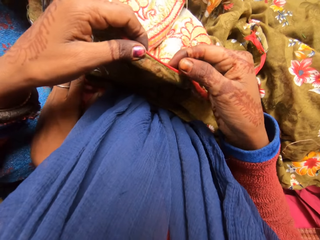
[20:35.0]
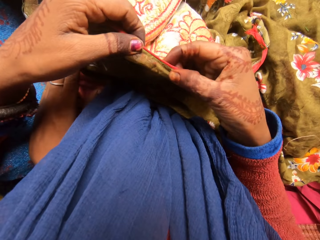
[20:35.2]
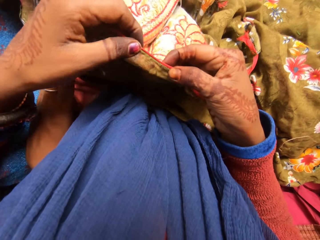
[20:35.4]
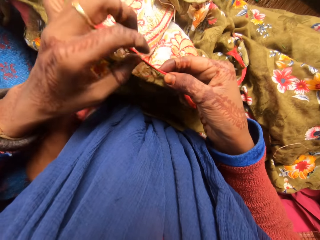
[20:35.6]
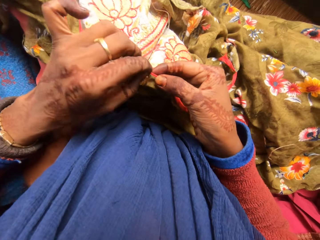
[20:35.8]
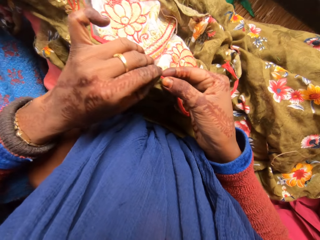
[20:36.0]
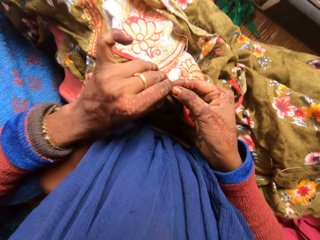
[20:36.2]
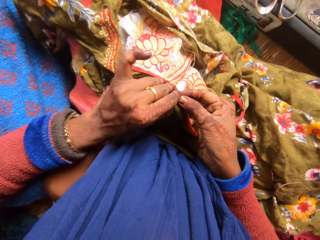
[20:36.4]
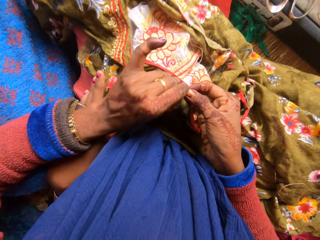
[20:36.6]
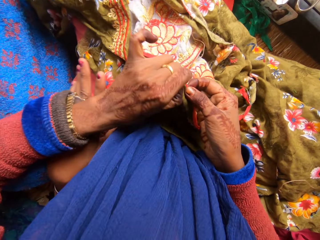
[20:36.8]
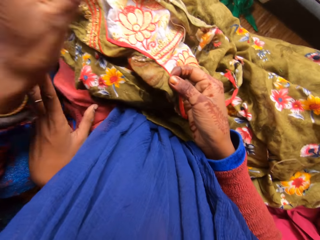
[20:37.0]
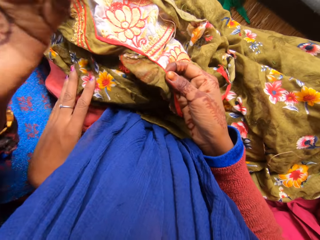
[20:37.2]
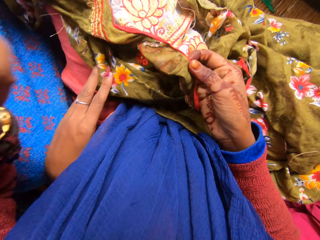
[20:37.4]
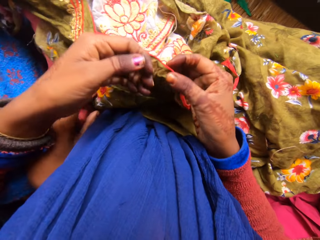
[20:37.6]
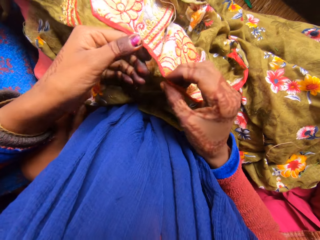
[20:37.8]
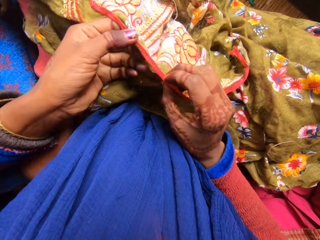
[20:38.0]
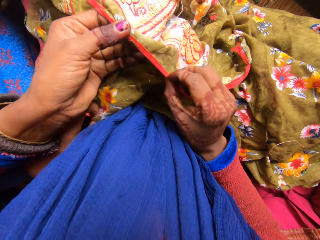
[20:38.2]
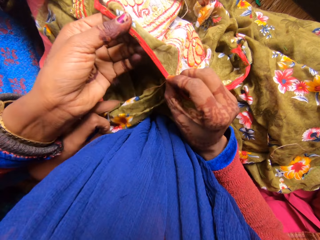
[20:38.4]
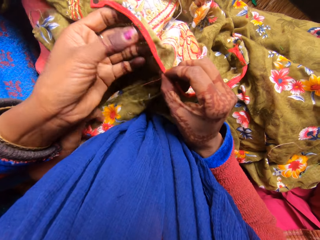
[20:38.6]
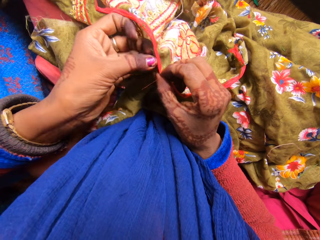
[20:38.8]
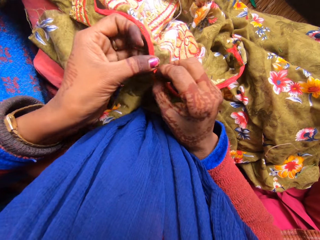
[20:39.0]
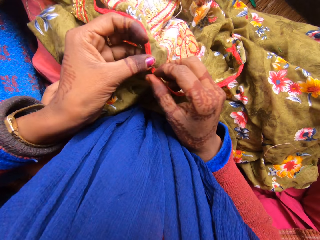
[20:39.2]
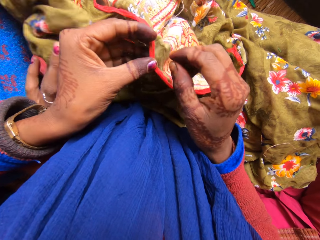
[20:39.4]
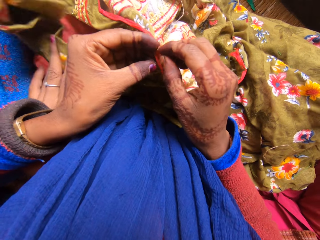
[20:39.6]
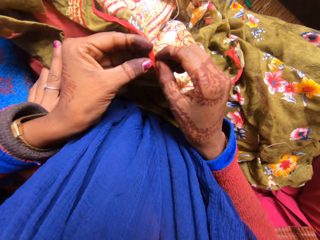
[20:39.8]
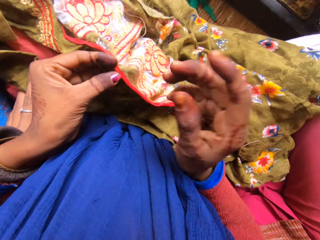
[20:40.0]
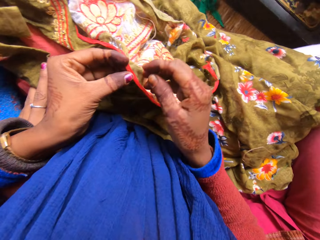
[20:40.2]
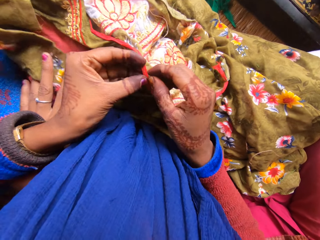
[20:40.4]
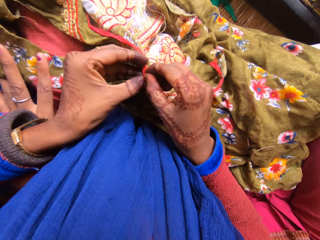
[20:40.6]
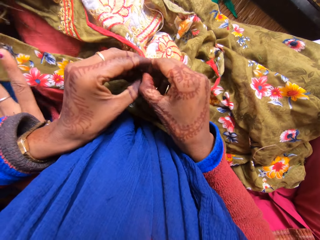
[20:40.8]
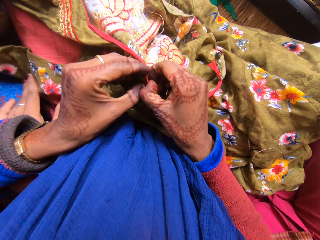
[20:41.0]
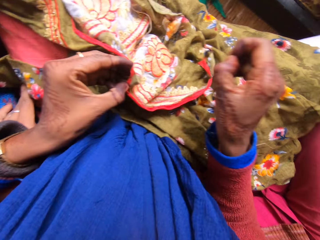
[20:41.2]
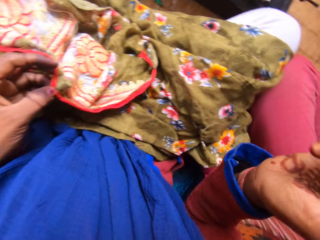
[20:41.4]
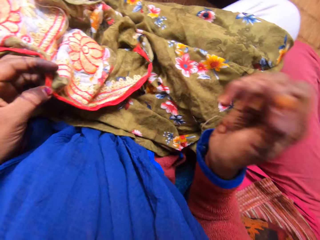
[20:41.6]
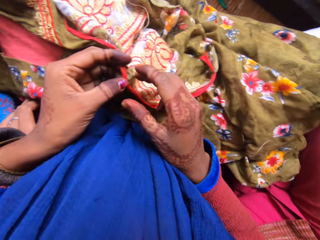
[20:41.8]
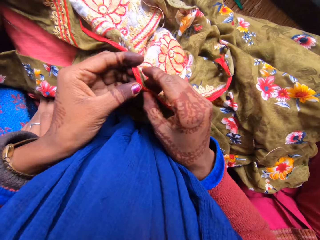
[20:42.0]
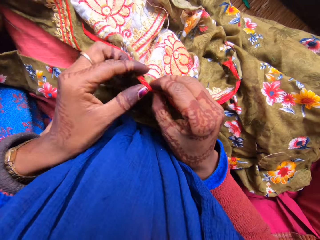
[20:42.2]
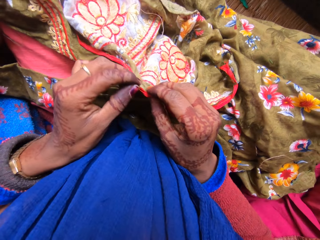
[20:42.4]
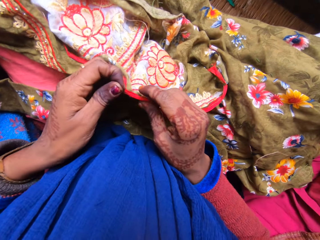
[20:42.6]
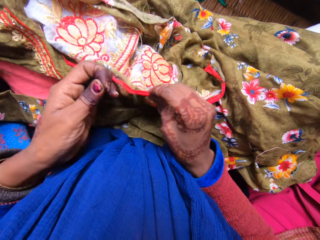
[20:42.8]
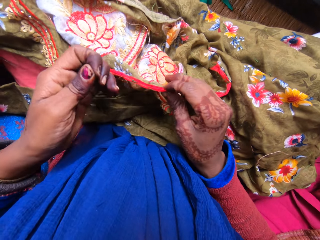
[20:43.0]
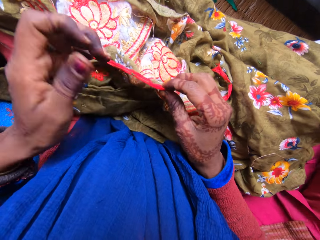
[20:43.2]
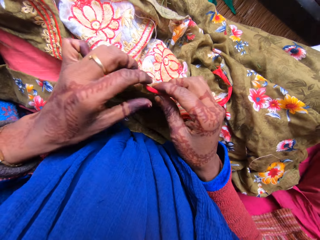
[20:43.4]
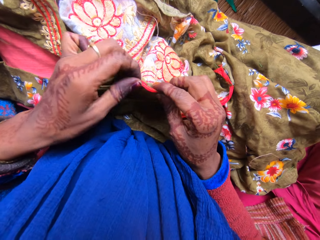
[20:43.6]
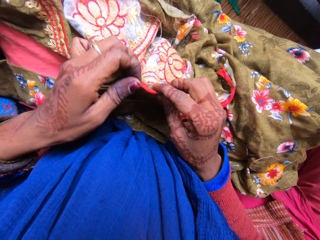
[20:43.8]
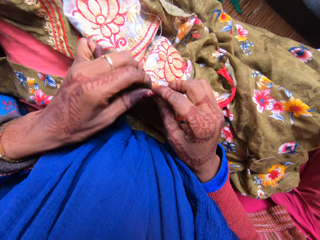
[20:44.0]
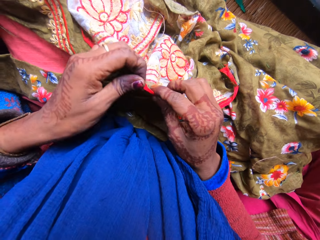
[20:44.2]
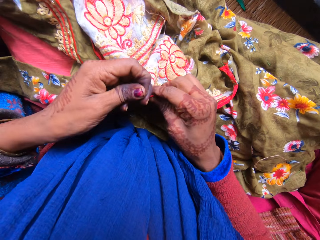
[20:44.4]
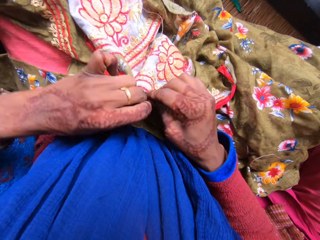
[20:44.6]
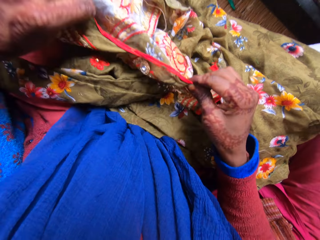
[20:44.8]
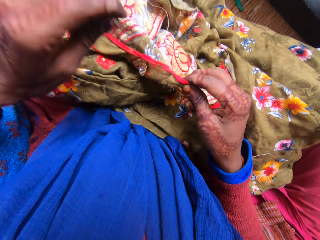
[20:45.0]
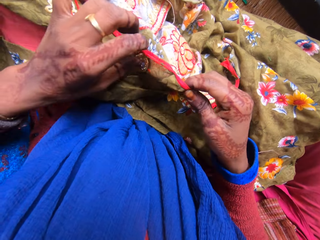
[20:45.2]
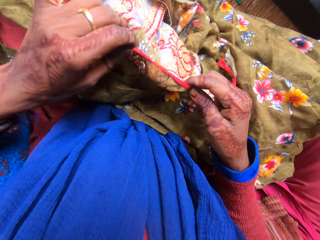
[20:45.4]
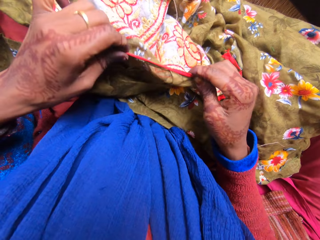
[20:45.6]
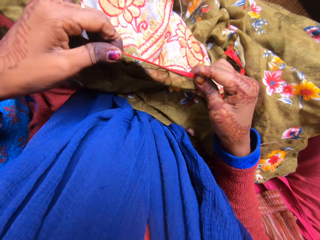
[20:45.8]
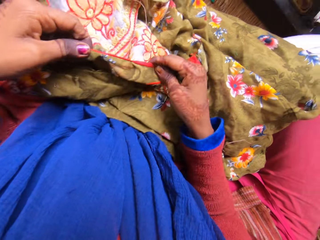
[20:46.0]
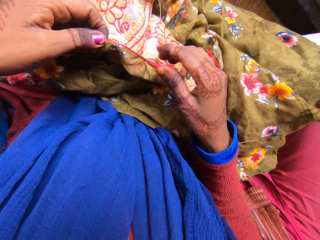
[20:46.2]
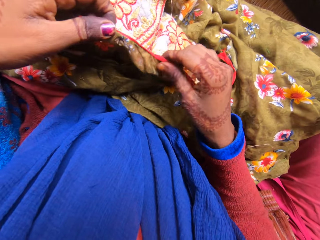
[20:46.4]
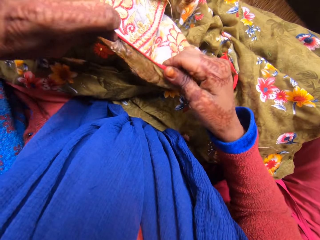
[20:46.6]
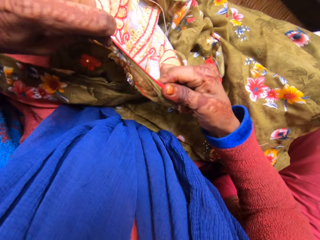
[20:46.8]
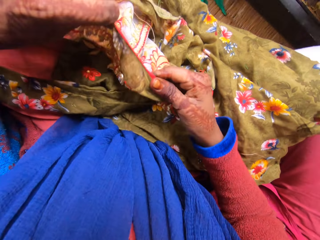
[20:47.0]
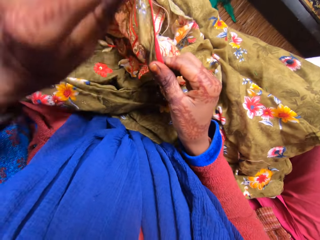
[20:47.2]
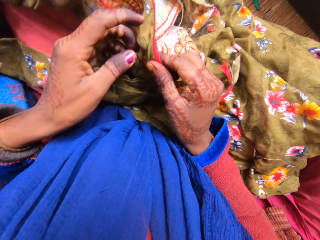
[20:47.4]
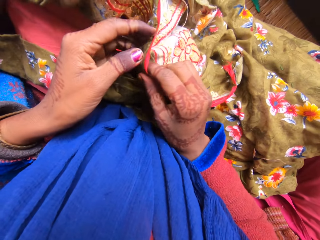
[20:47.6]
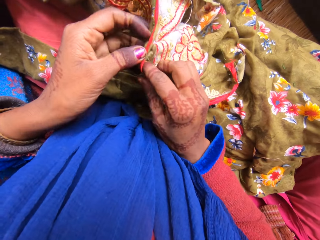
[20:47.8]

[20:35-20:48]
The camera wearer removes the loose thread from the material. He looks at the other side of the material. He removes the loose thread from the material. He lifts his hand and puts down his hand. He pulls the loose thread. He holds the material with both hands.

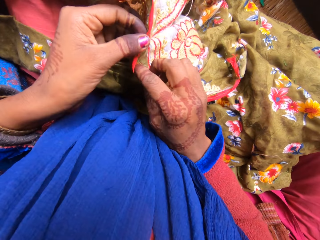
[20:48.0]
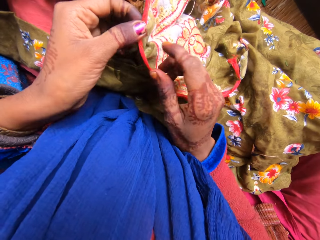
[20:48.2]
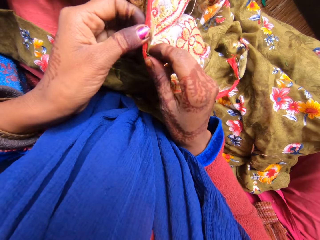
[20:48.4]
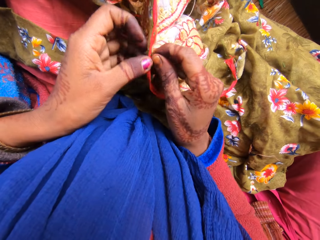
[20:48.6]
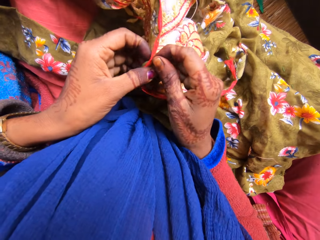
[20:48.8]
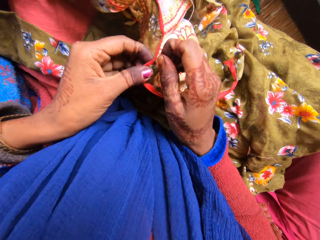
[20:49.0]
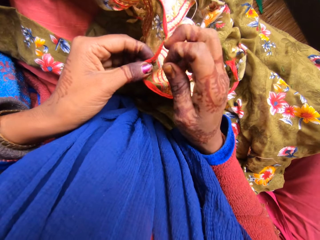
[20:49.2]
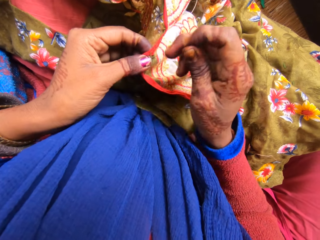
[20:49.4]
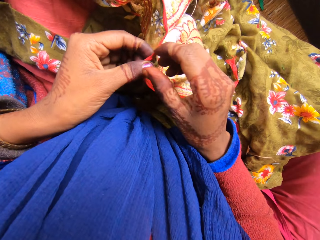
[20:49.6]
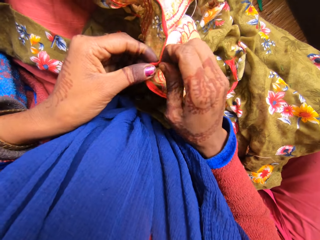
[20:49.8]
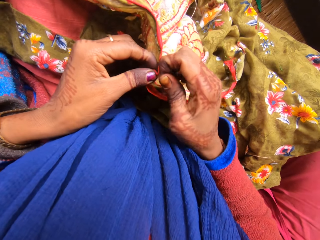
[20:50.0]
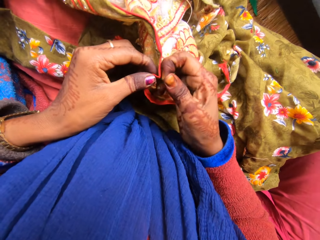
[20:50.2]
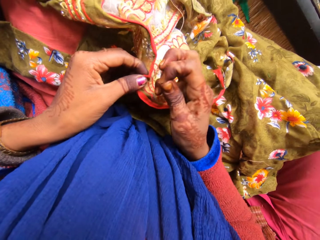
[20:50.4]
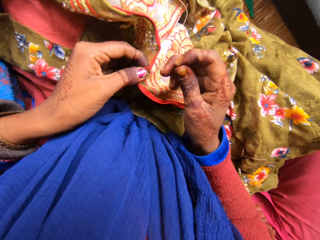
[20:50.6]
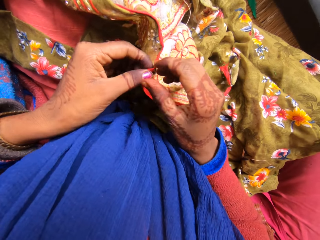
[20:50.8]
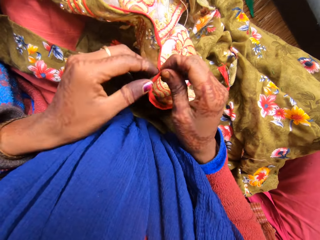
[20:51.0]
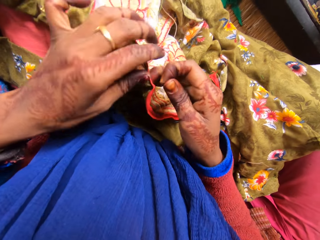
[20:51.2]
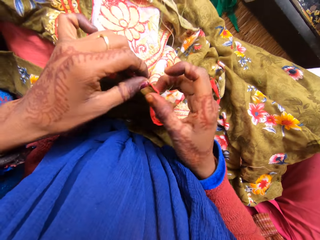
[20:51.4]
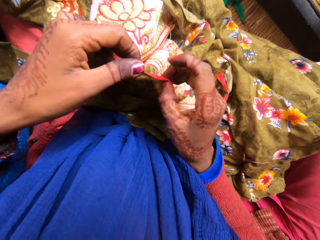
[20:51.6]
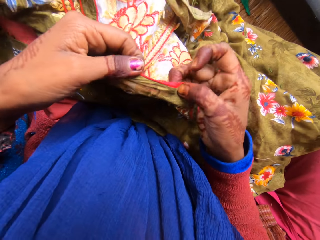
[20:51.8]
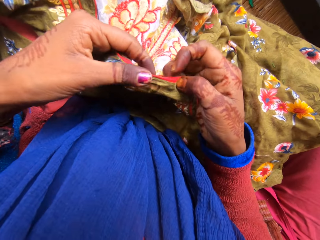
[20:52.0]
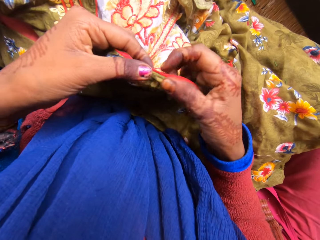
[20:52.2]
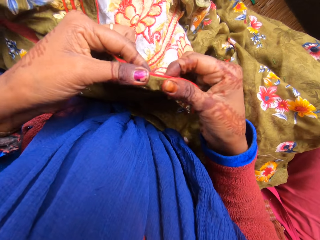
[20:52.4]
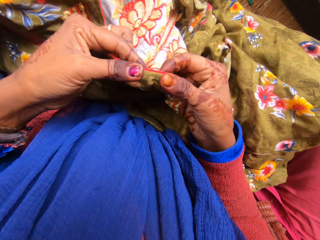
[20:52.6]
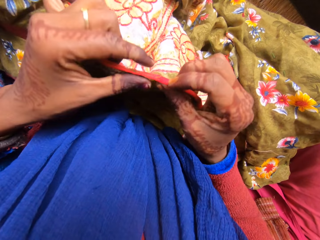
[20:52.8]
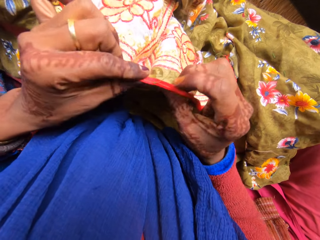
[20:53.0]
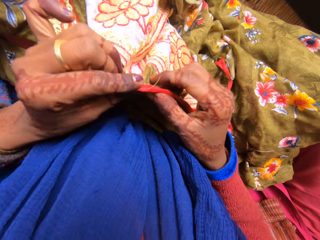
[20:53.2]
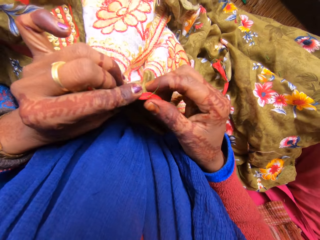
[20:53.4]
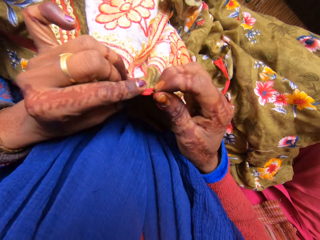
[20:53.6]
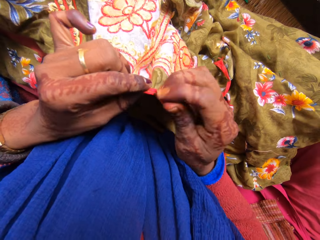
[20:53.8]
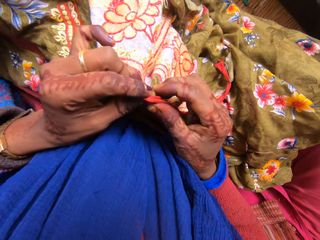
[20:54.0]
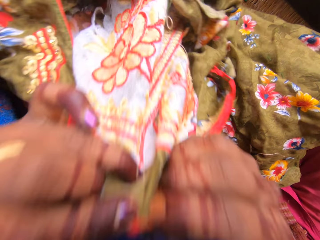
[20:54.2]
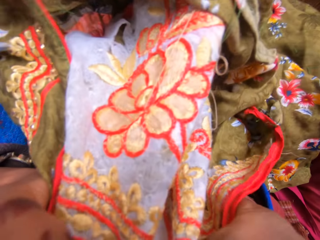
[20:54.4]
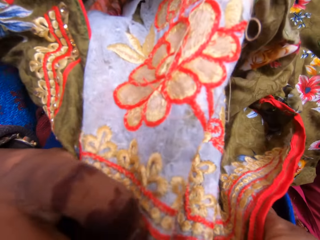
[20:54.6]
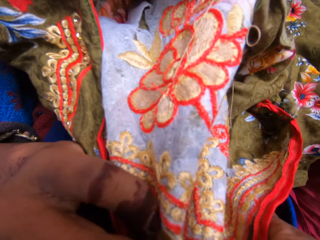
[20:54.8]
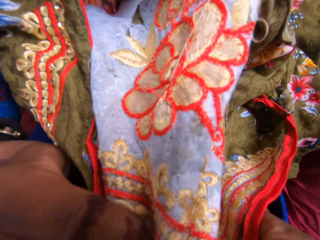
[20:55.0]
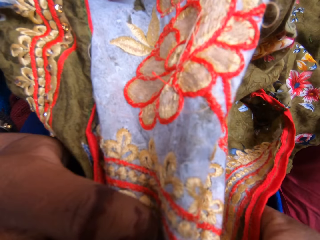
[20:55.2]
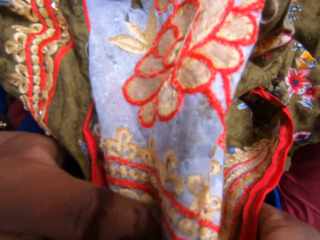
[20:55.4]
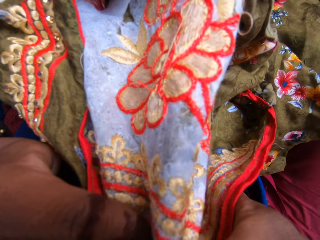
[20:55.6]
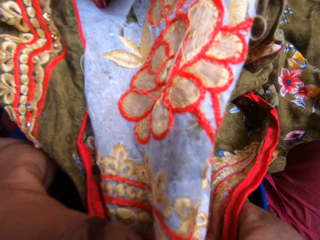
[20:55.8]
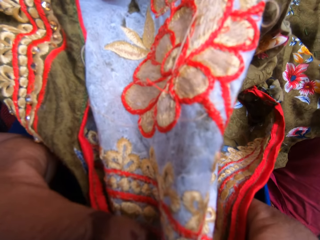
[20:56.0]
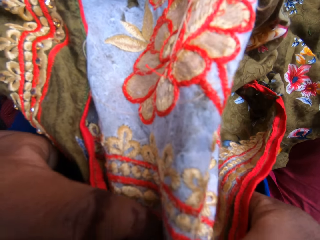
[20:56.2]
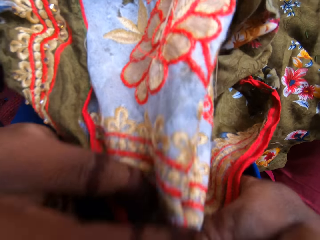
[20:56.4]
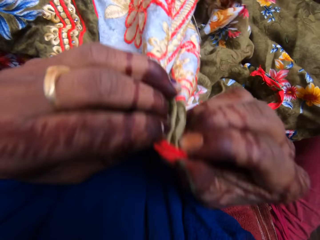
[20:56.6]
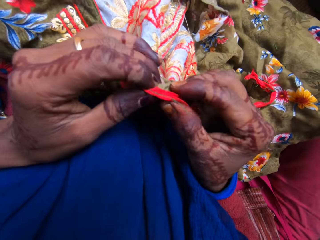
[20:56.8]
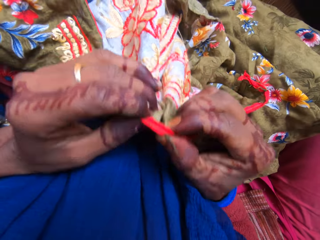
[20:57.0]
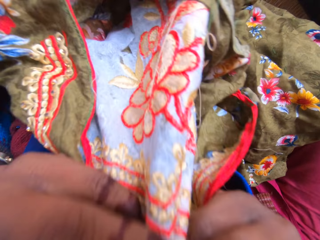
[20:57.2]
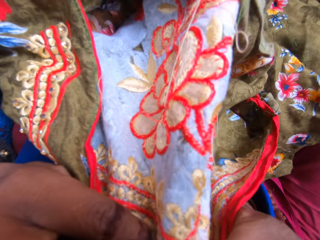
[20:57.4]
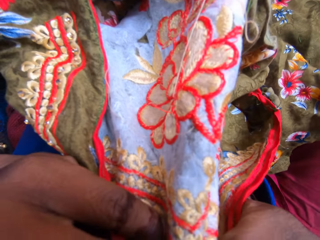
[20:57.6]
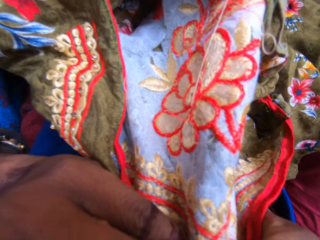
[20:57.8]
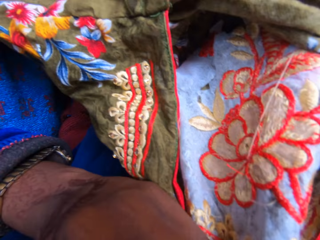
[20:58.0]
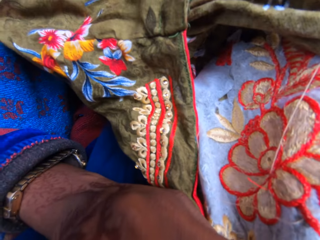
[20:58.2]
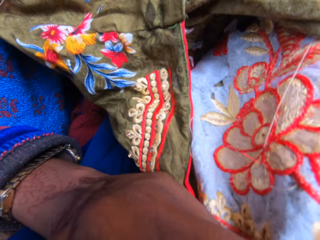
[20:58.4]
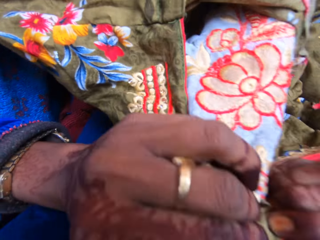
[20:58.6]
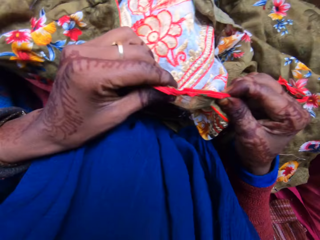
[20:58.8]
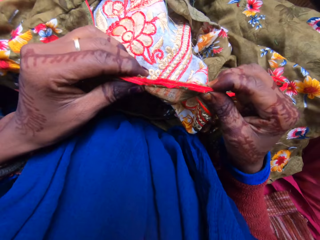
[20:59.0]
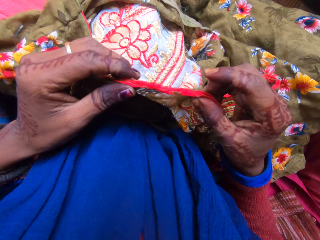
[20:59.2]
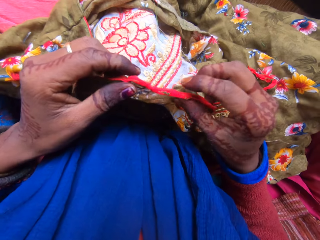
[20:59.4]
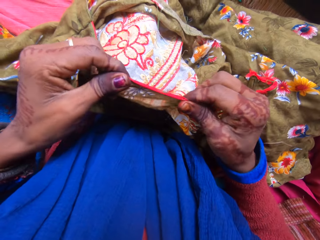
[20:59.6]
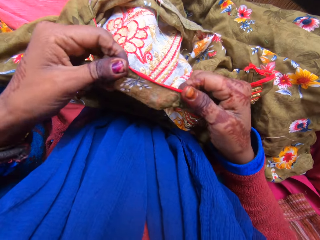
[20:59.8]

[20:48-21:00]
The camera wearer holds the loose thread. He cuts the loose thread with his teeth. He looks at the material. He cuts the loose thread with his teeth.
